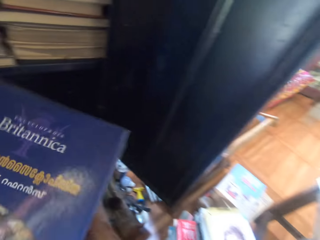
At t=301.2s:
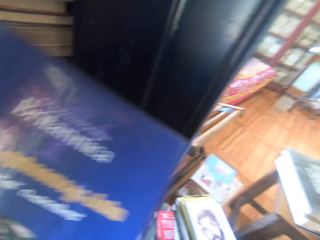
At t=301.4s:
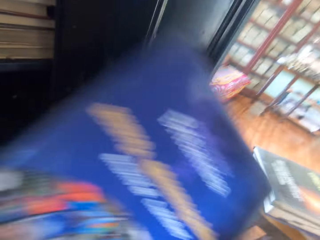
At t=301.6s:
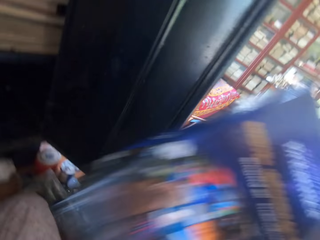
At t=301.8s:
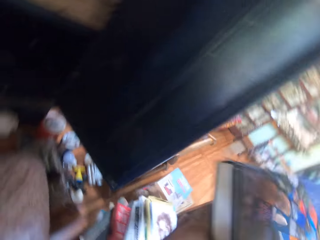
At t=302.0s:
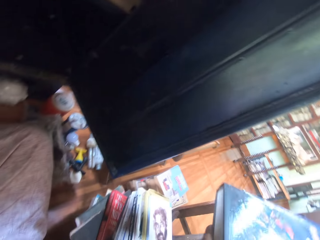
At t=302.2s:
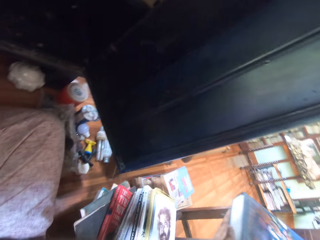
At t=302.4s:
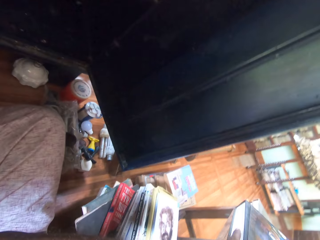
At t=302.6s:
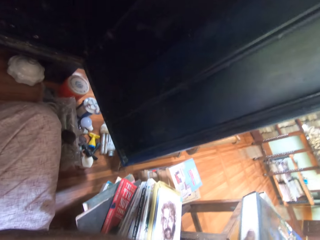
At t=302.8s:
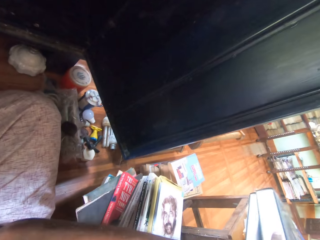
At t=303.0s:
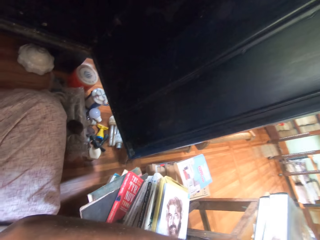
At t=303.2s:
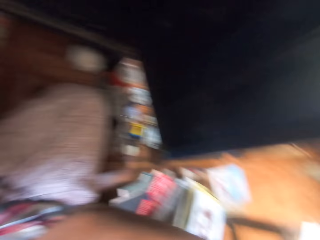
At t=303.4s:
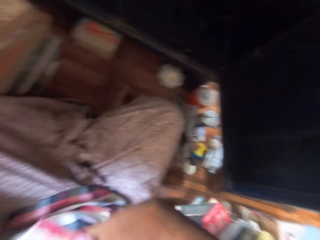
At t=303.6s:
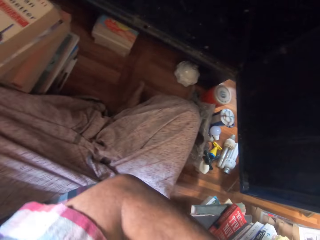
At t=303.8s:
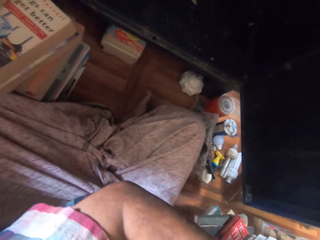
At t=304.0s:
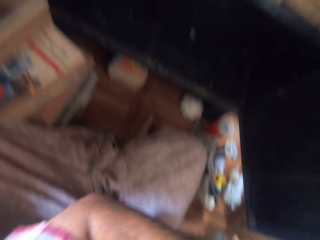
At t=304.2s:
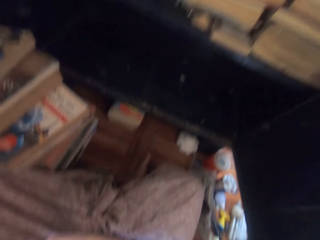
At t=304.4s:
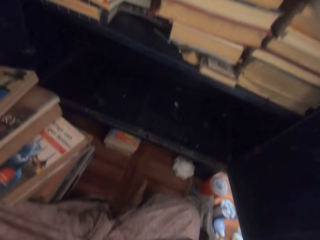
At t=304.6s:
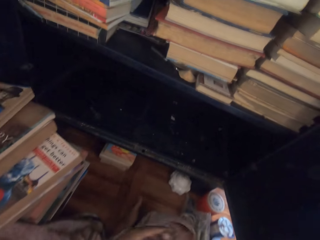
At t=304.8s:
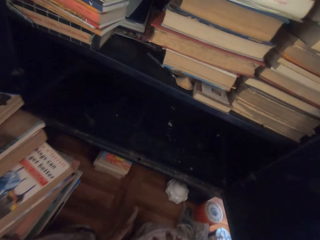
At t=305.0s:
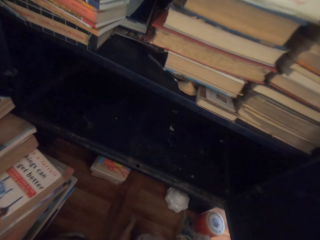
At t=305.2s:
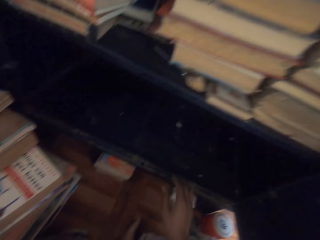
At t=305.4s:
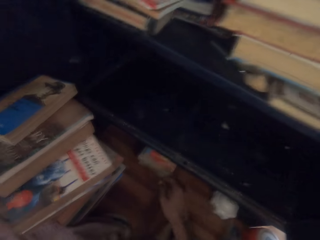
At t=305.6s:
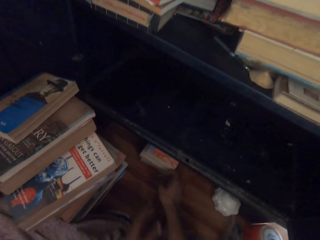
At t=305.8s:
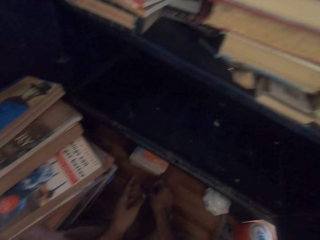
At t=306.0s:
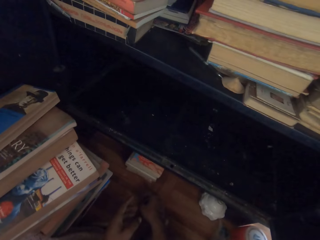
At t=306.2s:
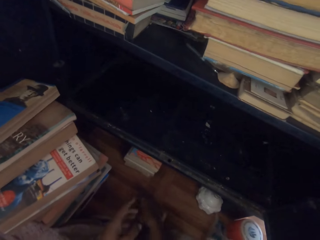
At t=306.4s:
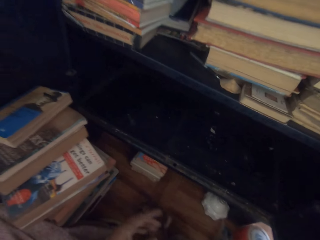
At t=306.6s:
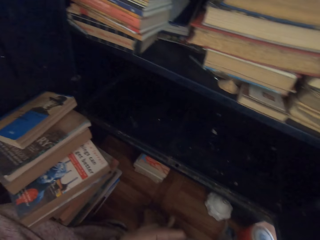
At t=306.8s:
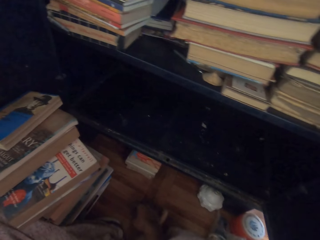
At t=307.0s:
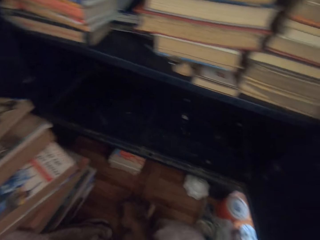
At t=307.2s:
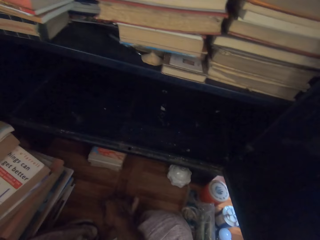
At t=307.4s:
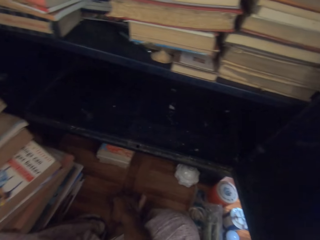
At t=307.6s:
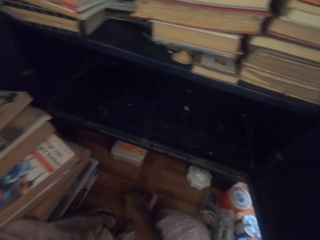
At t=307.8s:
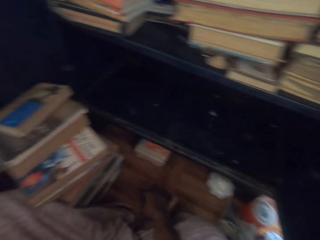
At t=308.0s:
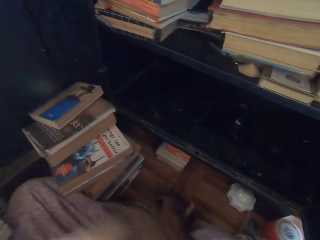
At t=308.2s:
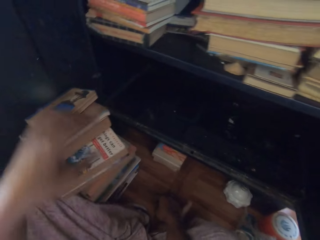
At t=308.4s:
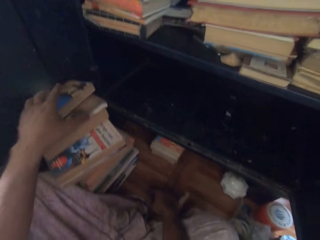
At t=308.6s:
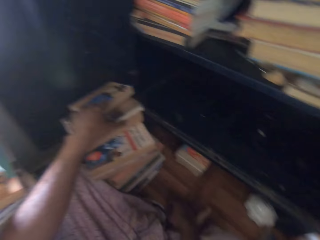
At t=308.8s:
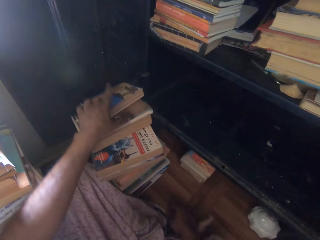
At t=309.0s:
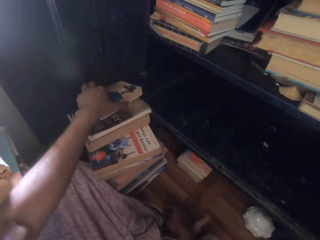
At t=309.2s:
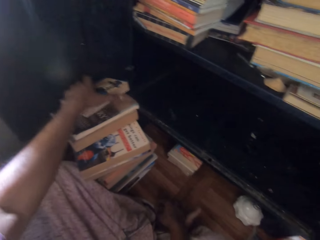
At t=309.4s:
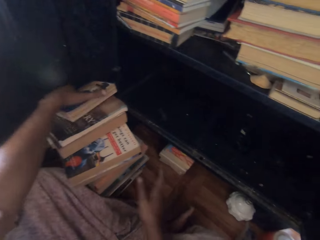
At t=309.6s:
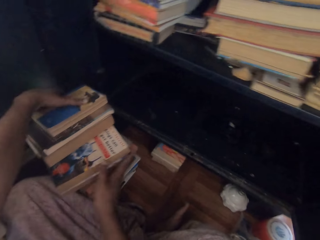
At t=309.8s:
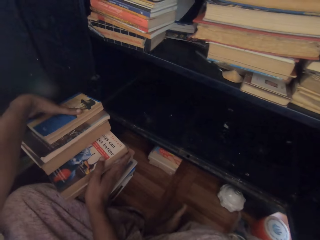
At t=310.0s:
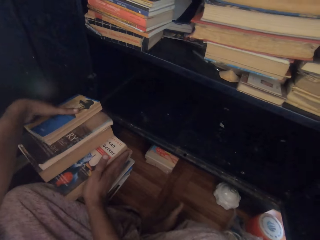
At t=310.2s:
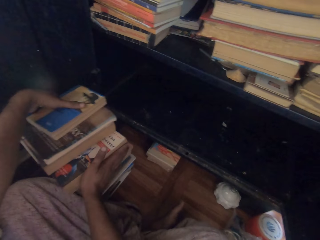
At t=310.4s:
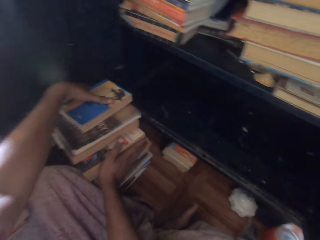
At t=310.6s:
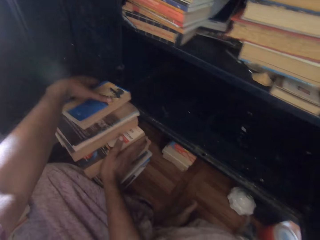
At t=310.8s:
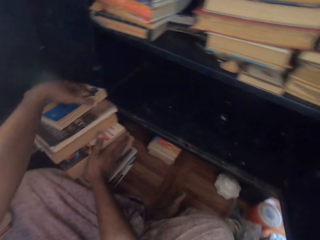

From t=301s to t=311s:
The camera wearer drops the books on the stool with both hands. He looks in the shelf. He takes the book. He adjusts some books on the floor with both hands.

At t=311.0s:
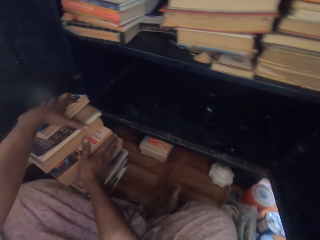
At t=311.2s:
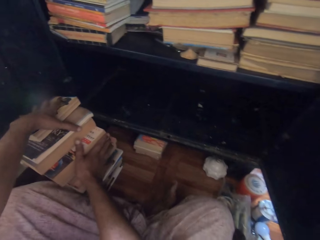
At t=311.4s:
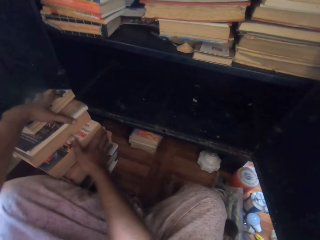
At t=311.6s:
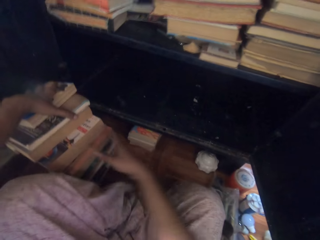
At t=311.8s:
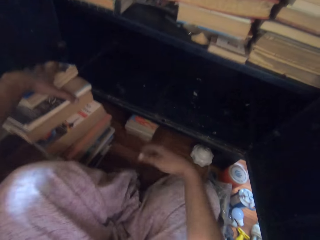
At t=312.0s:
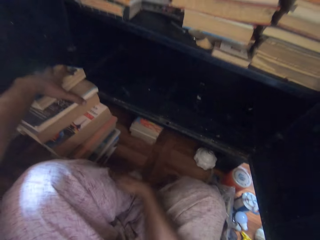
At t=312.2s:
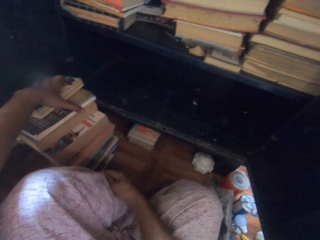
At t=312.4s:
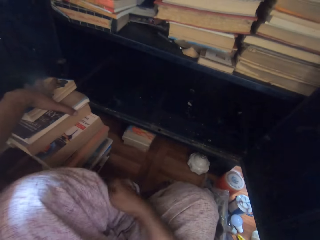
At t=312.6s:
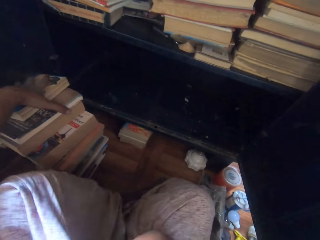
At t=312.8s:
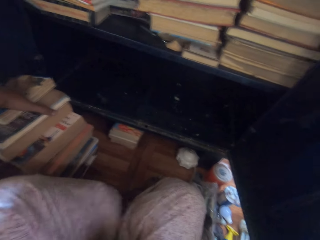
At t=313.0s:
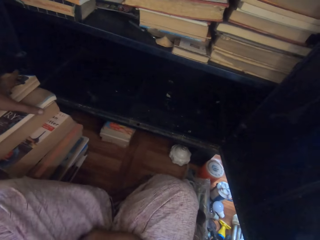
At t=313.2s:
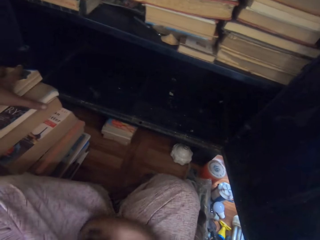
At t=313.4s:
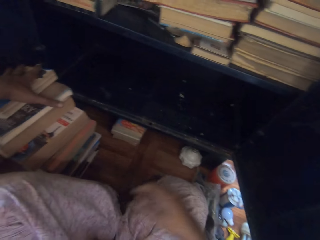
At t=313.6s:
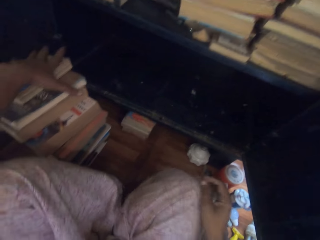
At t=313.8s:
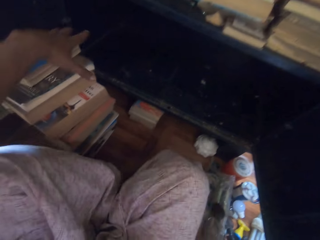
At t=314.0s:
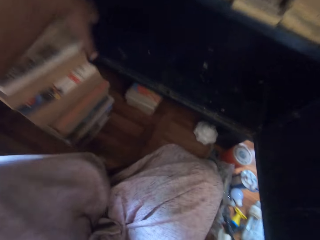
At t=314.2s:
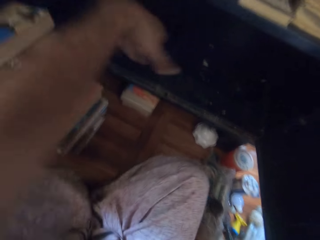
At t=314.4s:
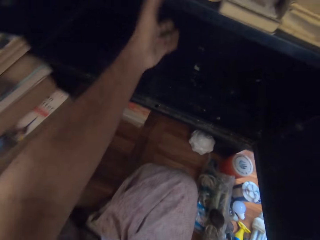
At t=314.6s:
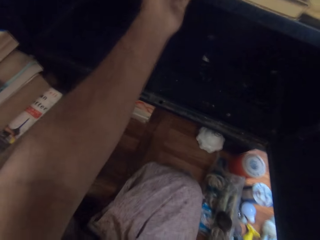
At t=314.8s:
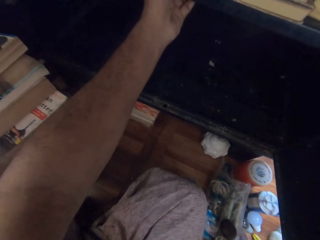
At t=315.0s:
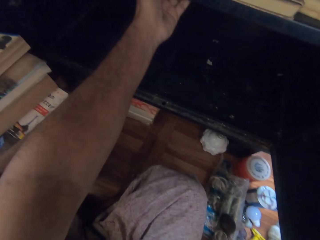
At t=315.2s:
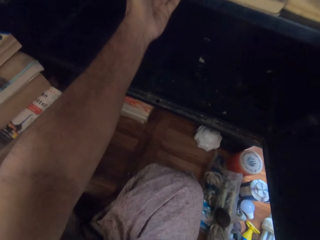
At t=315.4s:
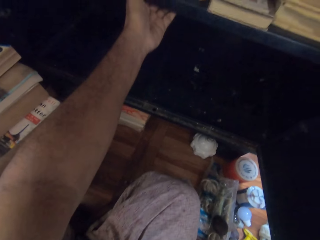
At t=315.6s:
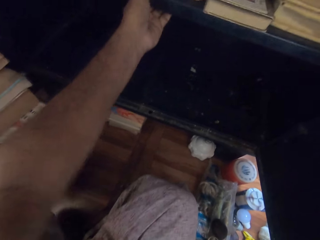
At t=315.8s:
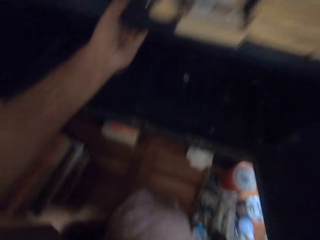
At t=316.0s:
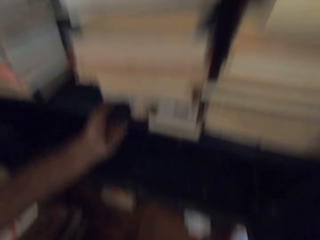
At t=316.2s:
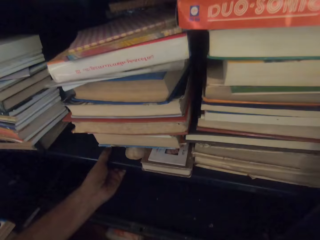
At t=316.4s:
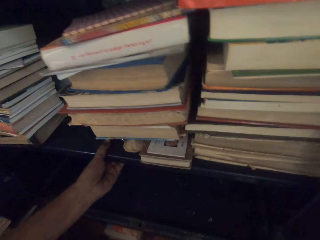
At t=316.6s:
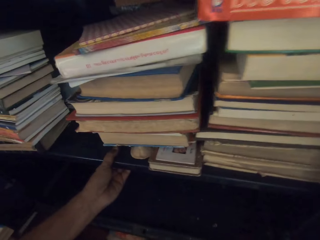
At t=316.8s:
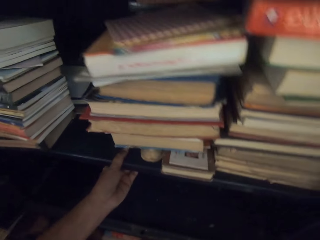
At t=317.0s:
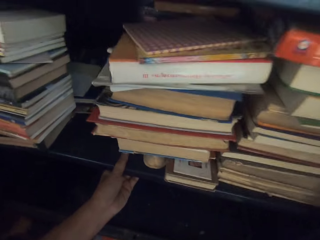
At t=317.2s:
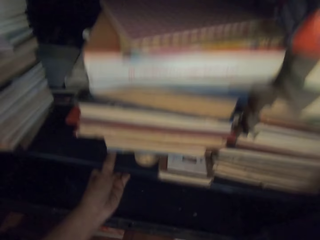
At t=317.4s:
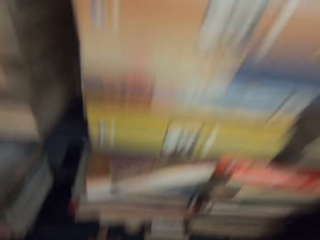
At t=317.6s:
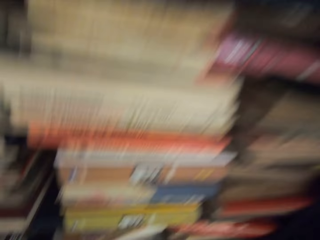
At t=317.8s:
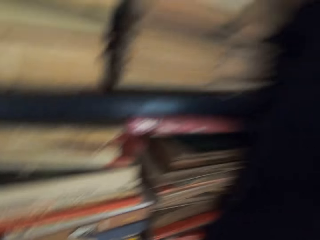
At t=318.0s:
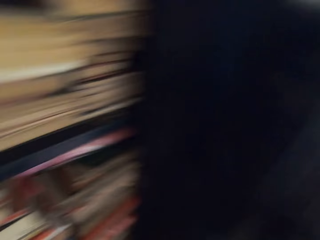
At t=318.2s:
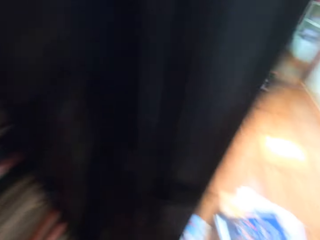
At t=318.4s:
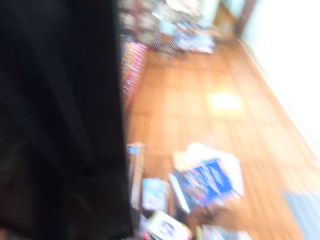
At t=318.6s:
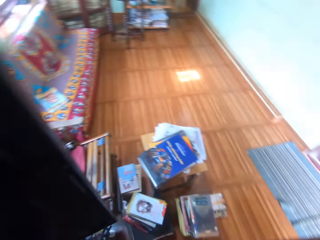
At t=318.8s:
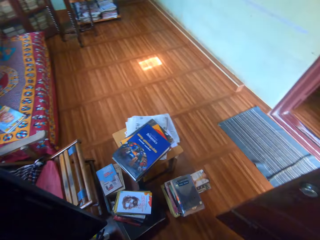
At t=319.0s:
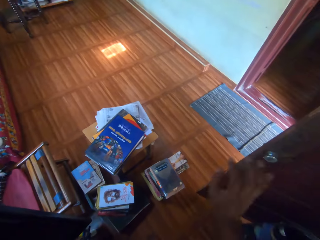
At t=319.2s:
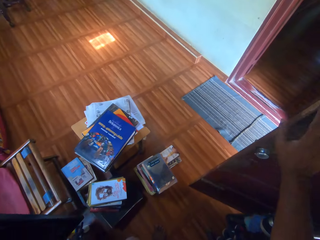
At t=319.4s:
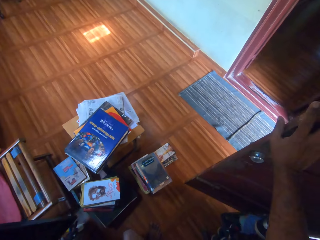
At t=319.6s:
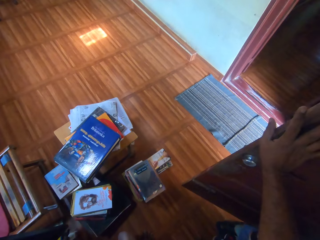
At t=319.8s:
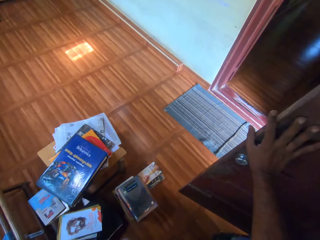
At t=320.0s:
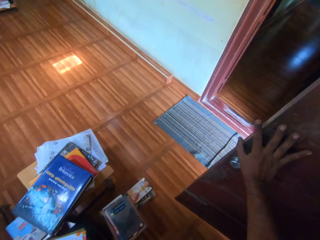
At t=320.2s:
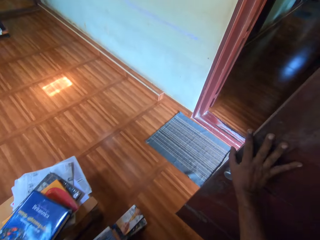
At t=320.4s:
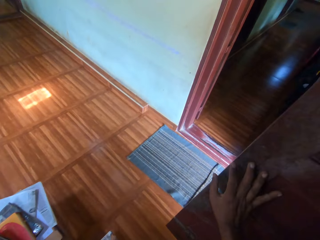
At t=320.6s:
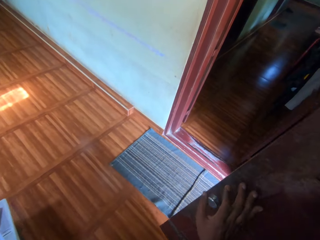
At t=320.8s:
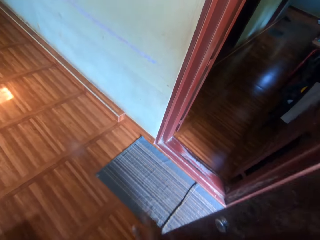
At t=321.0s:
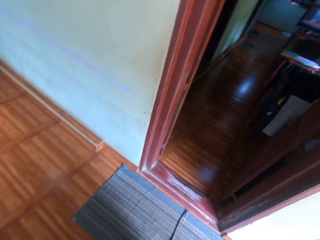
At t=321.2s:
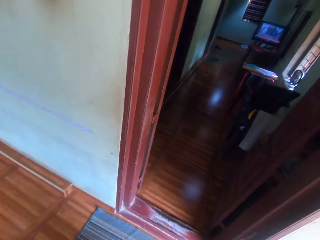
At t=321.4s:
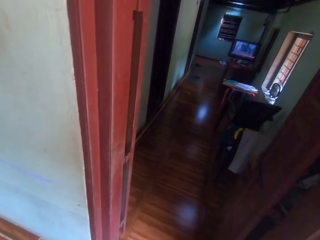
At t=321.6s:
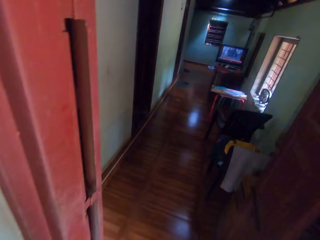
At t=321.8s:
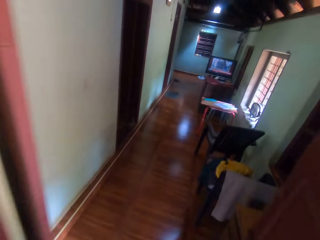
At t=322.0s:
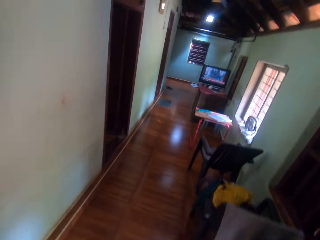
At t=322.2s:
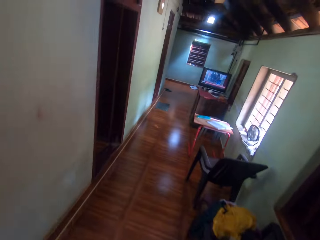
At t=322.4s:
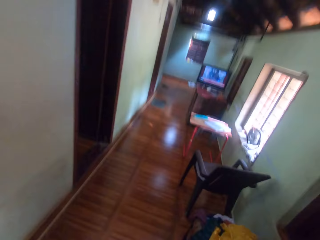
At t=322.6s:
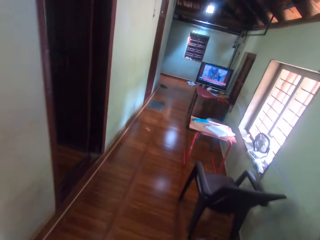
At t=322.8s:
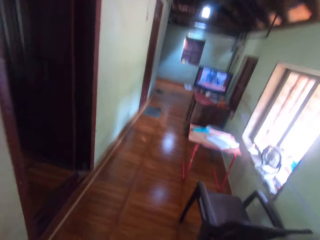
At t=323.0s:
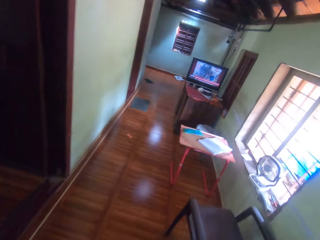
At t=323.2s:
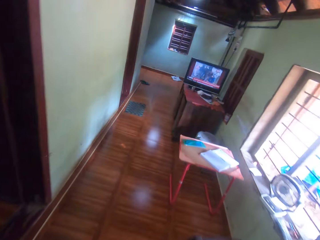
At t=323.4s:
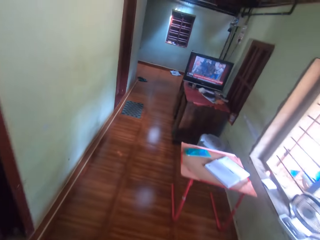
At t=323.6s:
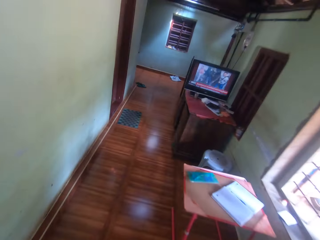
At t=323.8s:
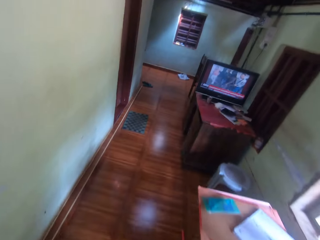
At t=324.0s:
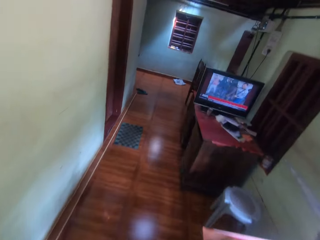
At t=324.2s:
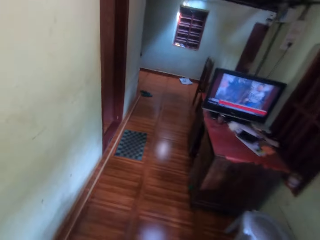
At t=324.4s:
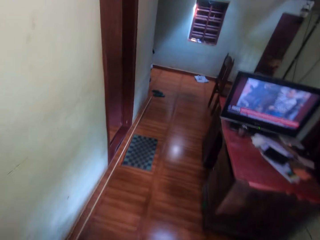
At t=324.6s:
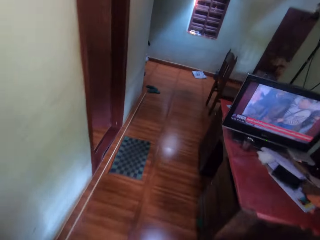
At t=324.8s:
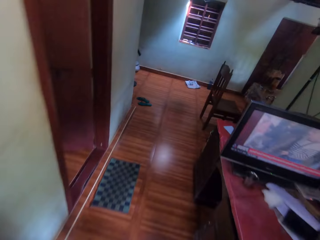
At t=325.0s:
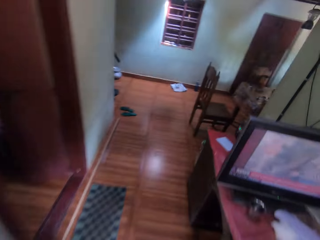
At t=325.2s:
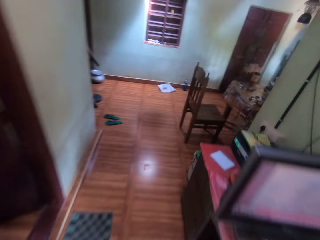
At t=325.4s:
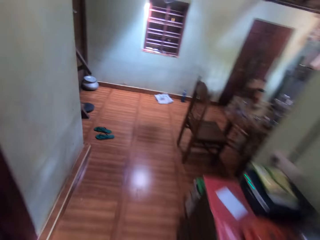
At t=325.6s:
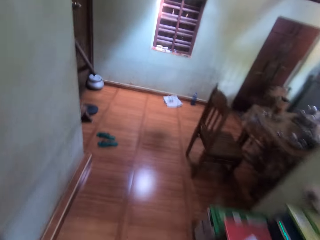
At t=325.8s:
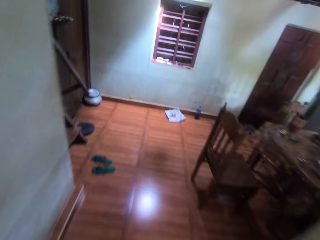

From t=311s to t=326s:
The camera wearer pushes the book on the wall. He scratches his right leg with his right hand. He moves his cloth. He holds the shelf with his left hand. He stands up. He places his right hand on a door. He pushes the door. He walks in the room.
